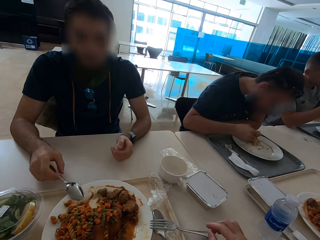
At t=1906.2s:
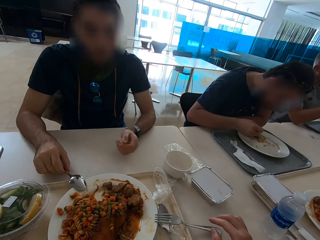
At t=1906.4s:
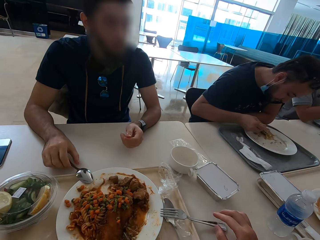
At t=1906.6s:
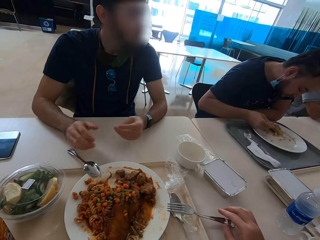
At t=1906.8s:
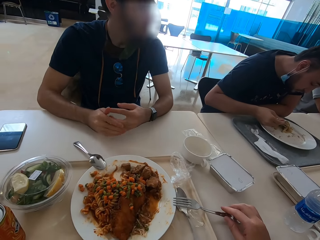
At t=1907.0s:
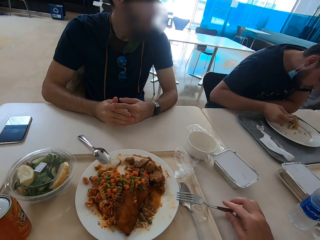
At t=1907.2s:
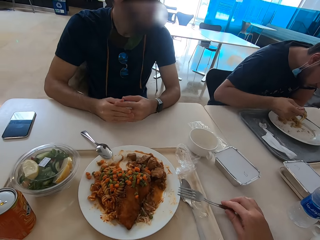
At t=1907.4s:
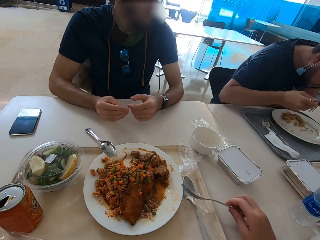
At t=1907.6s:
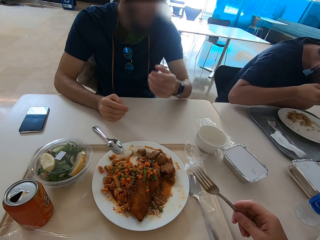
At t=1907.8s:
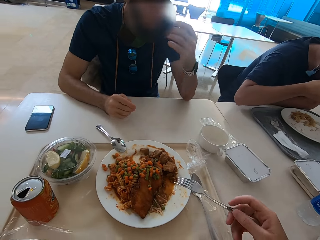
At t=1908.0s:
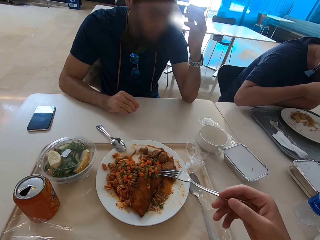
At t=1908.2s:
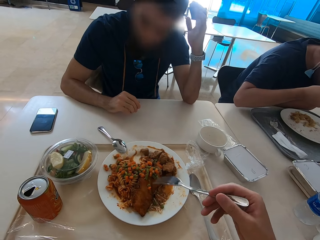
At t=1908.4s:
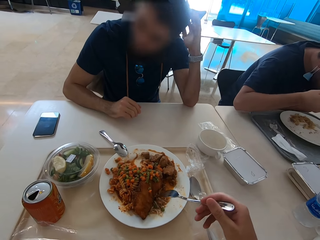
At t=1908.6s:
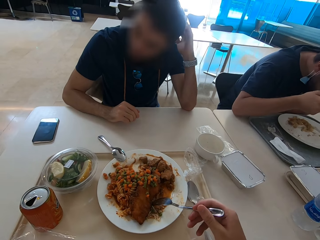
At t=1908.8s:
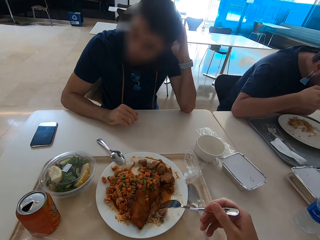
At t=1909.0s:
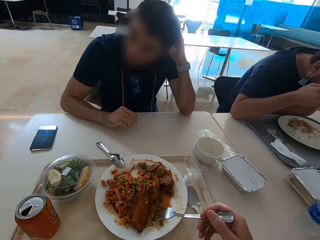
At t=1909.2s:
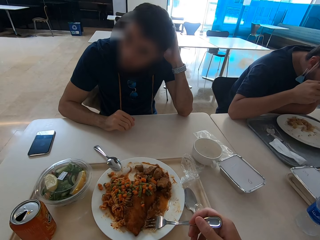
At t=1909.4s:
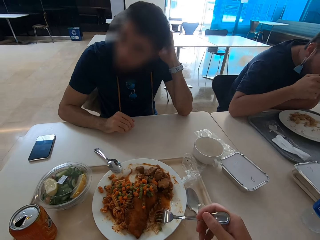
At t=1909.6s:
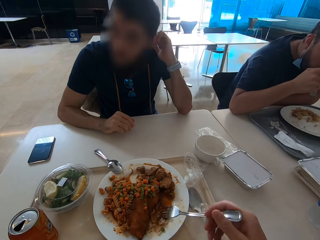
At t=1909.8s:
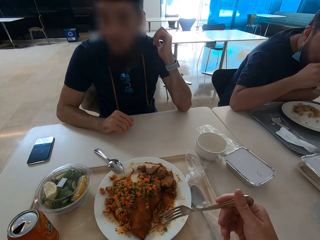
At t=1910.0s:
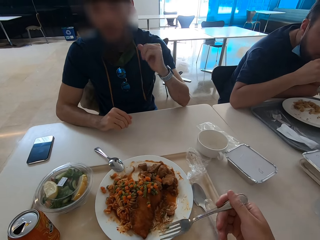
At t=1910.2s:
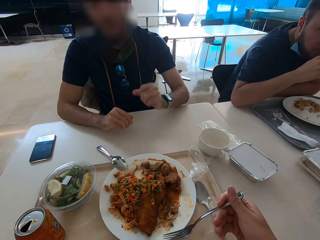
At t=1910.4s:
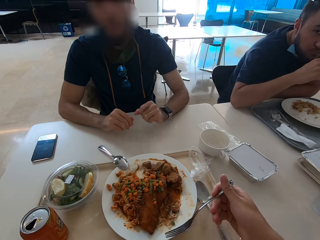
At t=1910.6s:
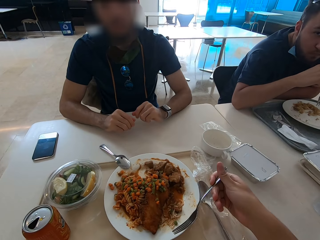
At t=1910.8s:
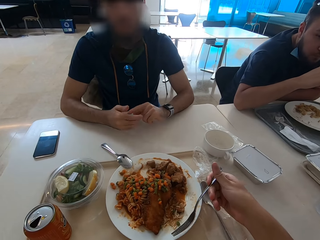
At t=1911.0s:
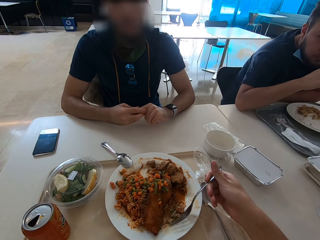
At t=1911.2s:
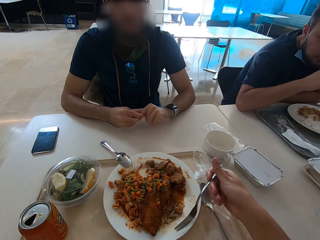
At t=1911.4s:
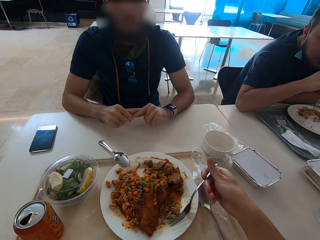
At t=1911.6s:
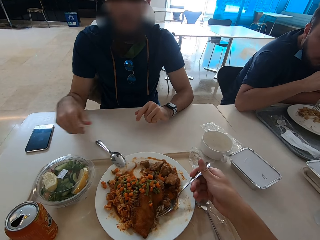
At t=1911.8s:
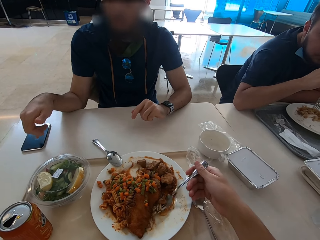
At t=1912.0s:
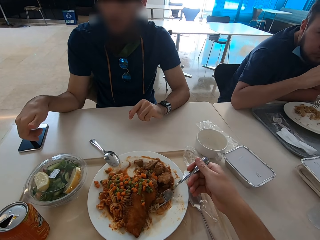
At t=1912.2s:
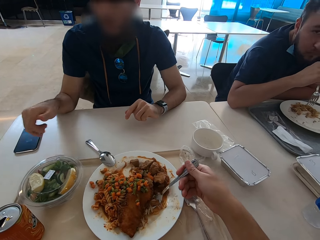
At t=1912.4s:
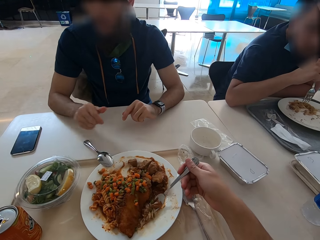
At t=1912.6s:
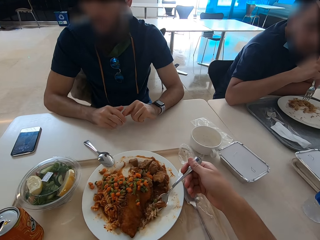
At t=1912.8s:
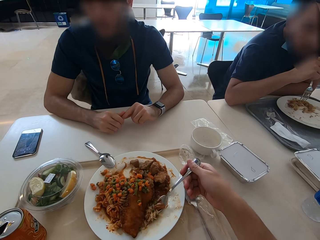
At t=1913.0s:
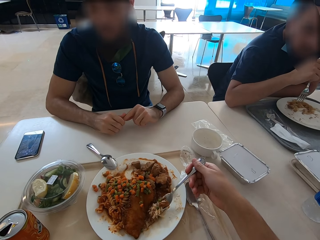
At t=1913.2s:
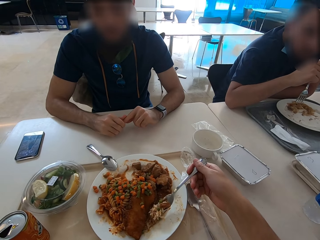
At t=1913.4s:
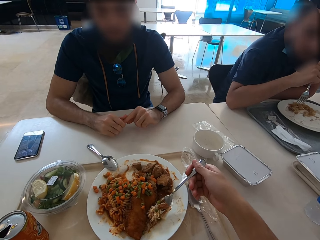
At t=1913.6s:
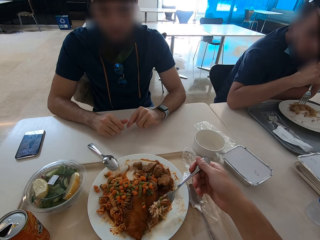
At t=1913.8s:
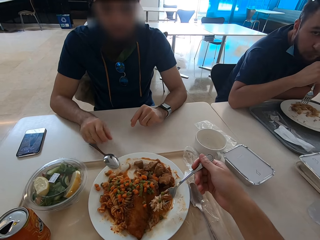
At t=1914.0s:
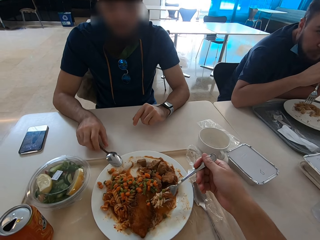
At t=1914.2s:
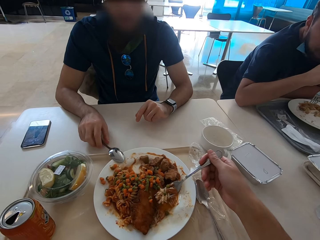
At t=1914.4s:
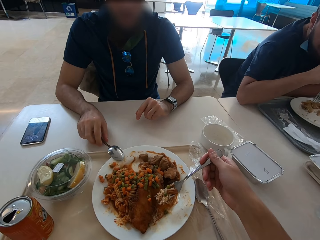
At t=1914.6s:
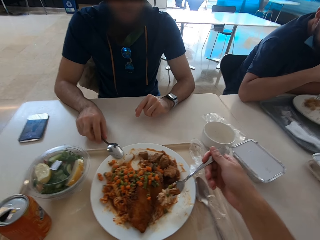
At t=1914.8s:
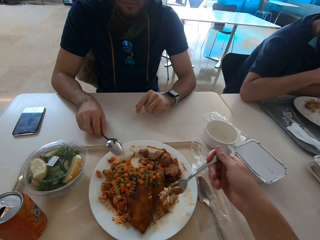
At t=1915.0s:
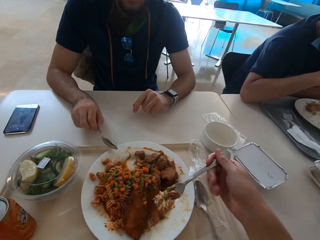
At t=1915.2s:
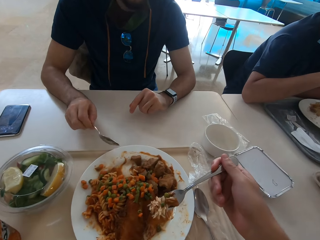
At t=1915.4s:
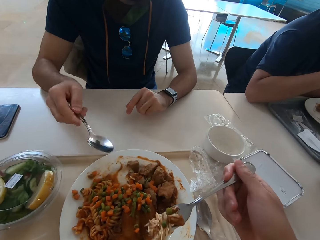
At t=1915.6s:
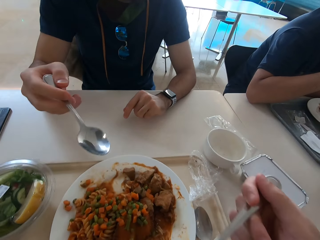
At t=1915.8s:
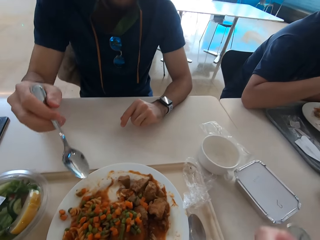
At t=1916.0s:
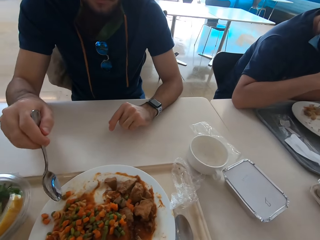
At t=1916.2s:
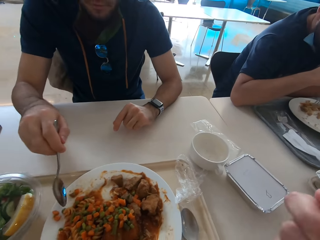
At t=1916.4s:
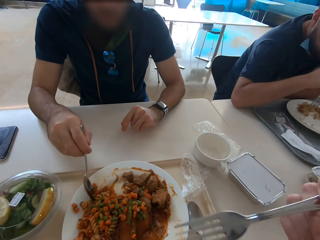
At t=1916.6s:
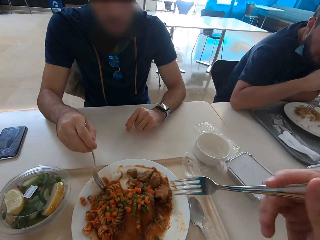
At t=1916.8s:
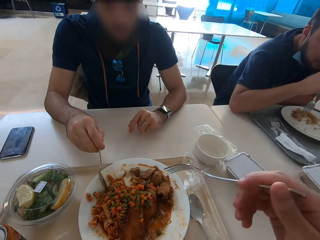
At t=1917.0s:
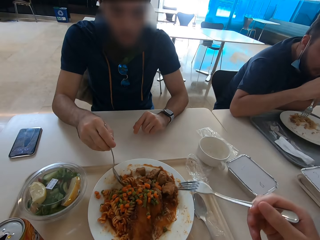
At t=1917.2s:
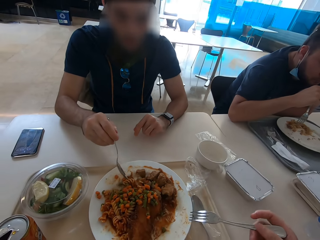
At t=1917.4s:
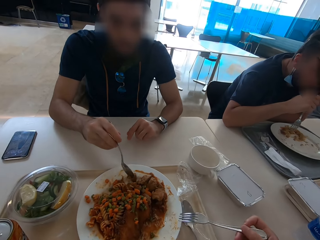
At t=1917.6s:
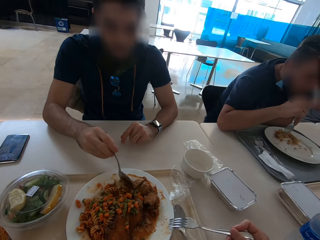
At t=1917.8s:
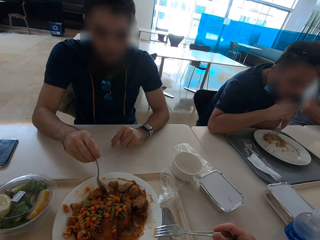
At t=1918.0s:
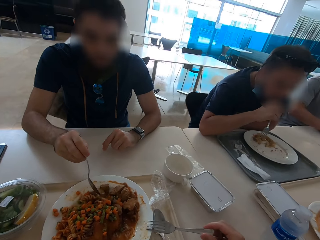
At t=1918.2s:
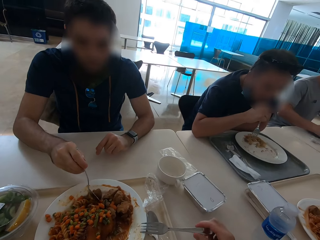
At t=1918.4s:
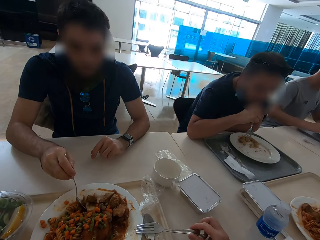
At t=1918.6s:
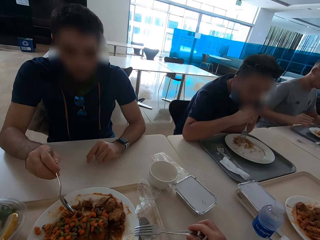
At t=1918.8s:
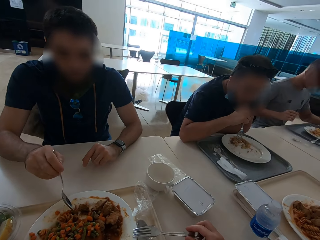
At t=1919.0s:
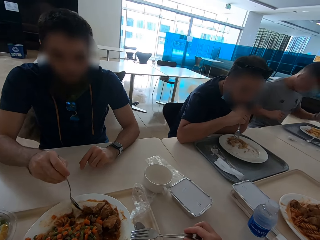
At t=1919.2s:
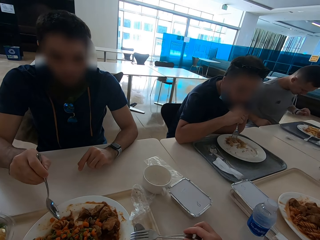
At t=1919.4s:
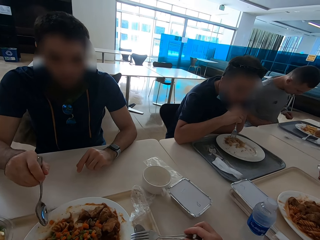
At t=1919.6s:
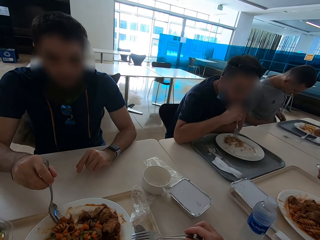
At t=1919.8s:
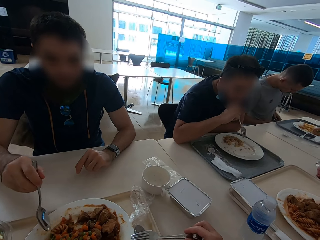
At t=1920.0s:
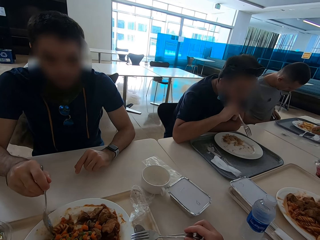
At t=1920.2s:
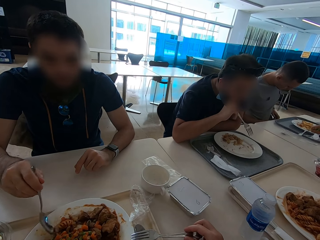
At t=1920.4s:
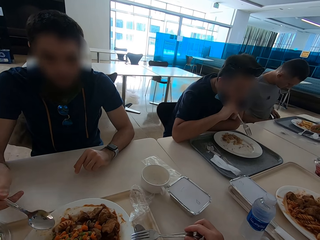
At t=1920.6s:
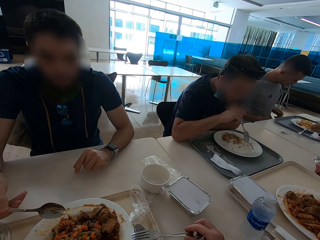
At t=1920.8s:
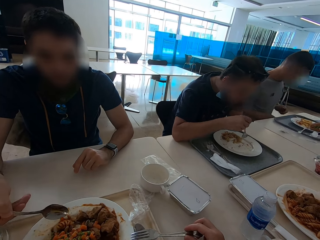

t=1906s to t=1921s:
The camera wearer puts the spoon down. They pick up a fork. A man touches his head. The camera wearer eats. The man touches a phone. The camera wearer eats. The man picks up the spoon. The man eats.

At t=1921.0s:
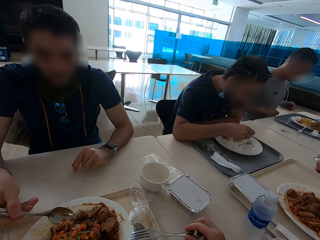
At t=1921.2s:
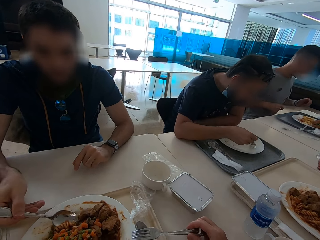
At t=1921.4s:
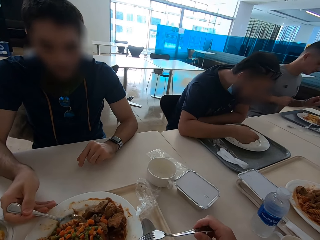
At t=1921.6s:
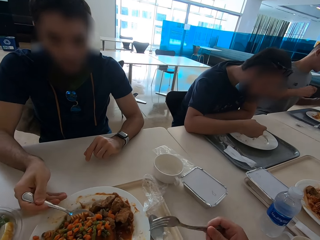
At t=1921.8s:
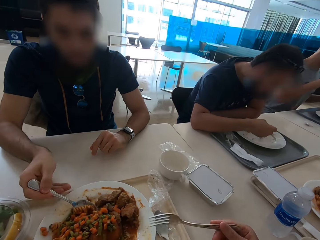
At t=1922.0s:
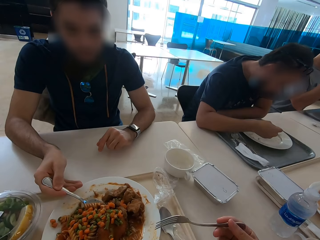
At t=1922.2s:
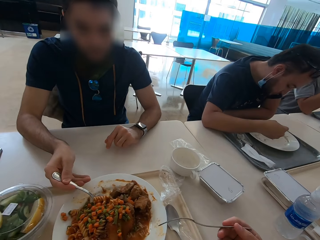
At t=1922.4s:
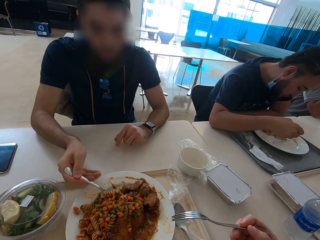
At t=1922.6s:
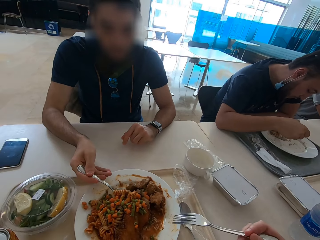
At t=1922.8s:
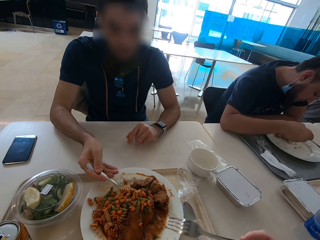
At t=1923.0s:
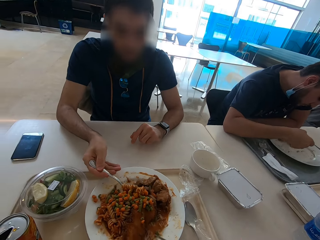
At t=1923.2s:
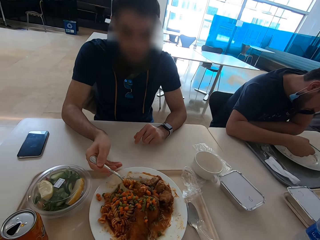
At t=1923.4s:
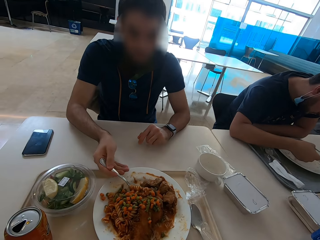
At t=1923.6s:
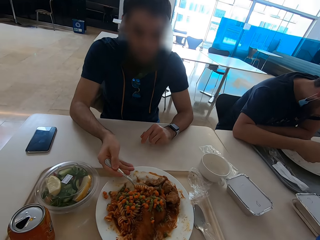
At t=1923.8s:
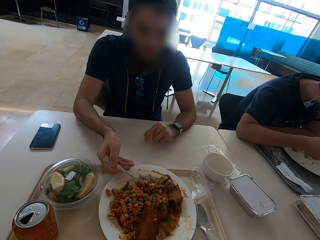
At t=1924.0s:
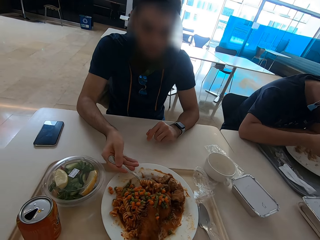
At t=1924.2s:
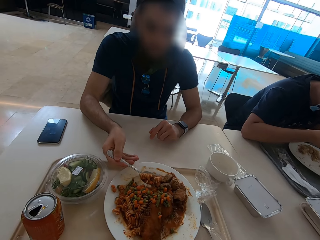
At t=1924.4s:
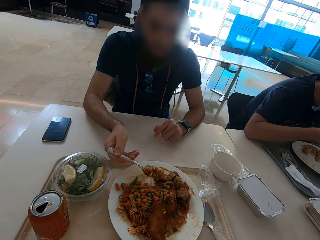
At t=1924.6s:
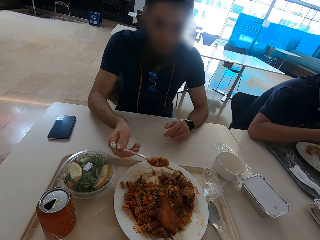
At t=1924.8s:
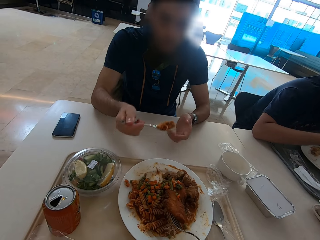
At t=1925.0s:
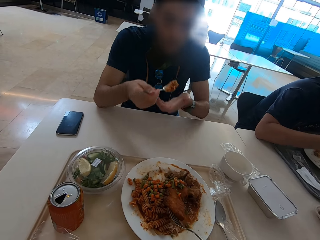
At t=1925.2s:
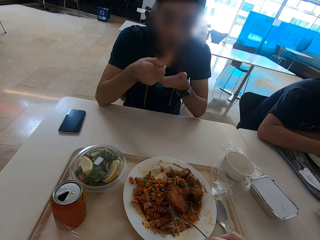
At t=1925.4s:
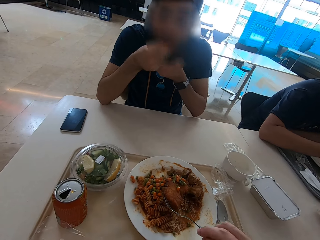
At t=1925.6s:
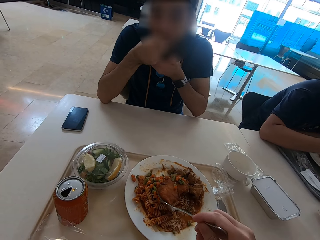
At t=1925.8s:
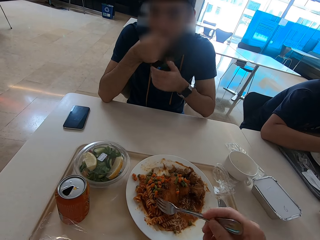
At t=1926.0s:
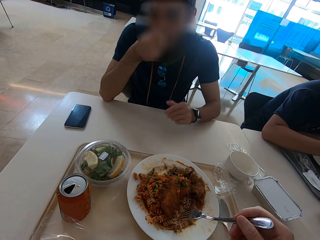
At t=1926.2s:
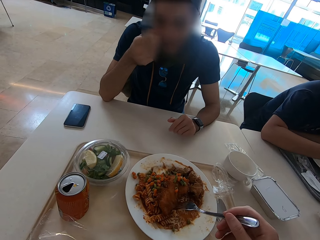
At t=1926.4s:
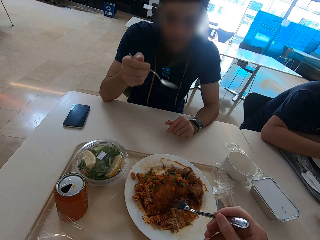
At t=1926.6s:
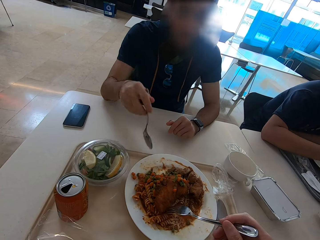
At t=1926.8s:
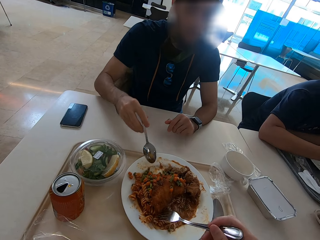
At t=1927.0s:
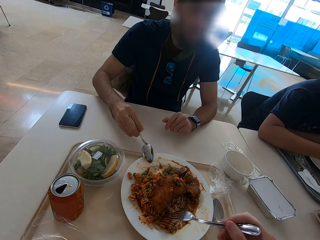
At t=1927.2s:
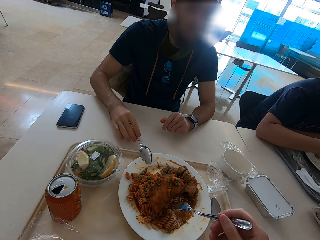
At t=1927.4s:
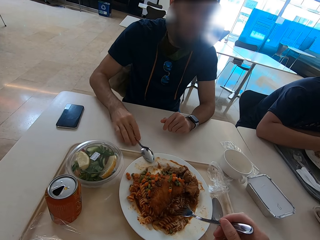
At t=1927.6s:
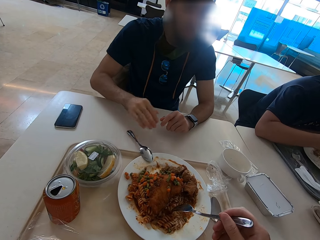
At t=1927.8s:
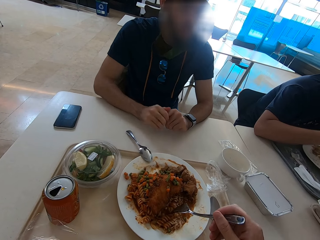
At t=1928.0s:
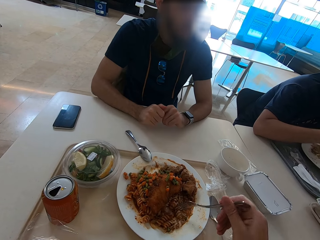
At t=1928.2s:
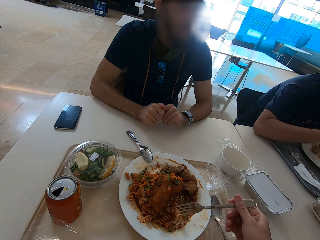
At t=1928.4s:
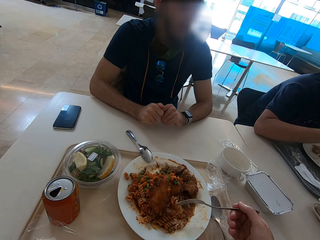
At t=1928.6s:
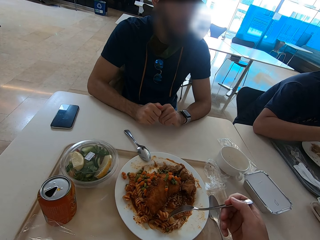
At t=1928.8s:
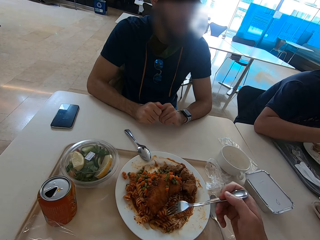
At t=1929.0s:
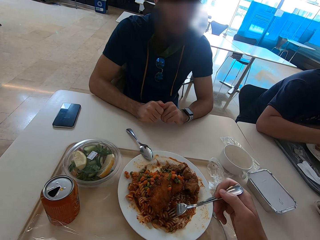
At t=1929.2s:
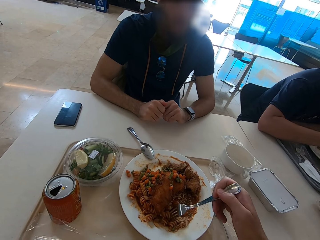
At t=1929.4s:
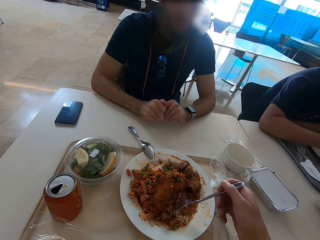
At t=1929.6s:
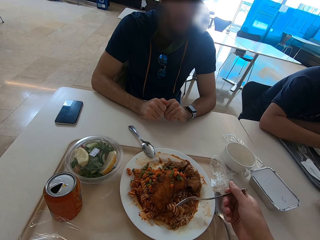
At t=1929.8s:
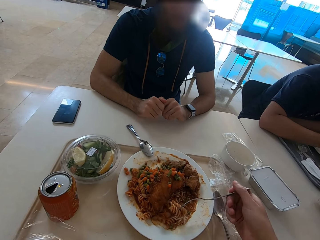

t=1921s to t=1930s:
The camera wearer moves a chicken piece. A man puts the spoon on the plate. The camera wearer eats.
